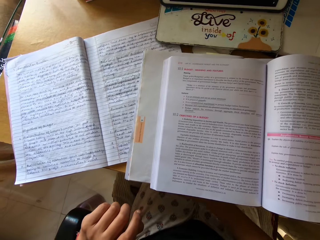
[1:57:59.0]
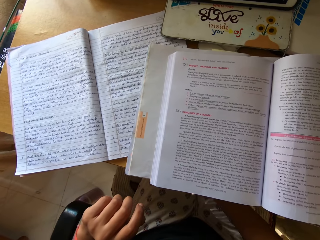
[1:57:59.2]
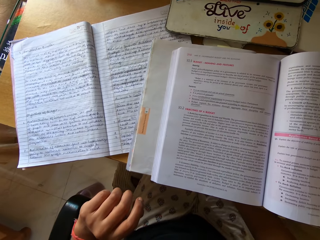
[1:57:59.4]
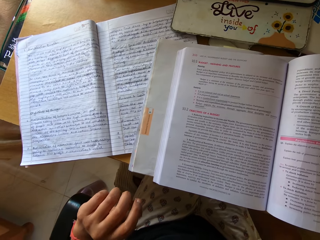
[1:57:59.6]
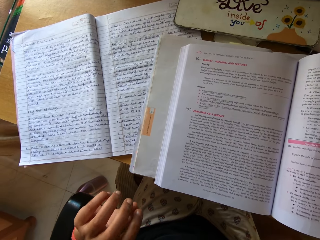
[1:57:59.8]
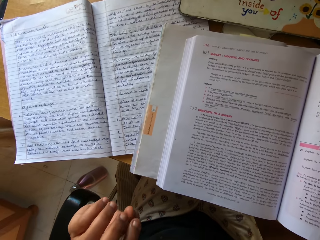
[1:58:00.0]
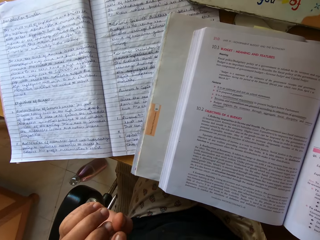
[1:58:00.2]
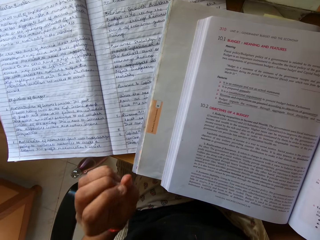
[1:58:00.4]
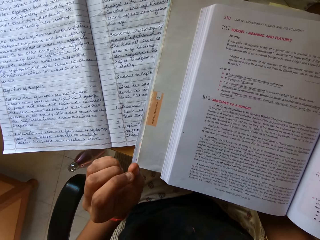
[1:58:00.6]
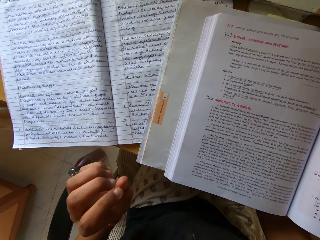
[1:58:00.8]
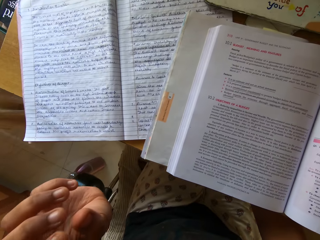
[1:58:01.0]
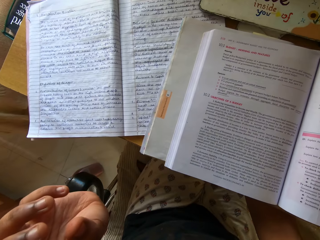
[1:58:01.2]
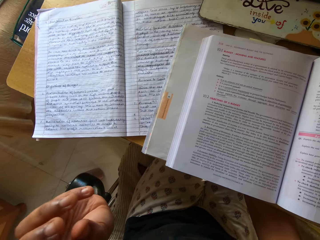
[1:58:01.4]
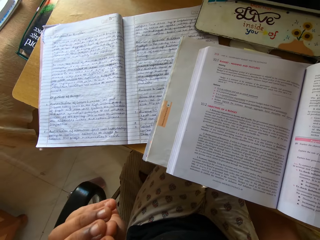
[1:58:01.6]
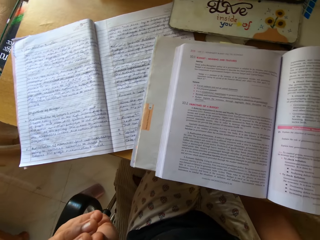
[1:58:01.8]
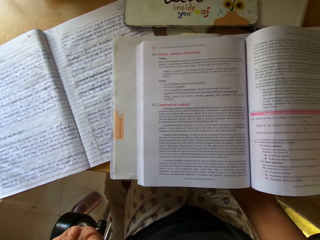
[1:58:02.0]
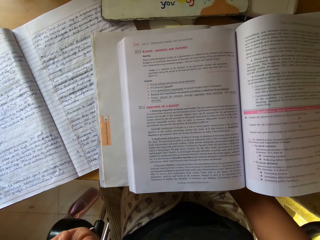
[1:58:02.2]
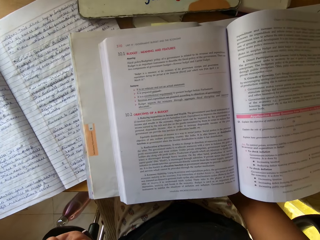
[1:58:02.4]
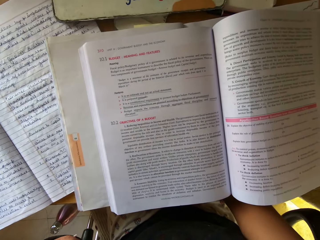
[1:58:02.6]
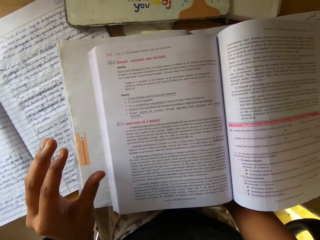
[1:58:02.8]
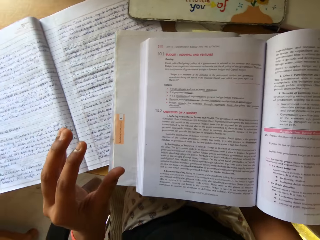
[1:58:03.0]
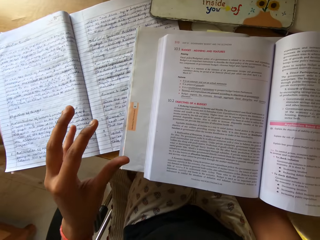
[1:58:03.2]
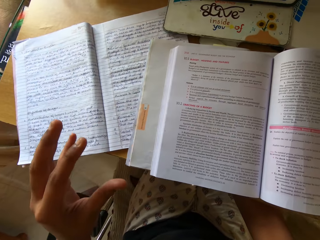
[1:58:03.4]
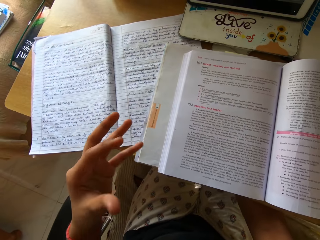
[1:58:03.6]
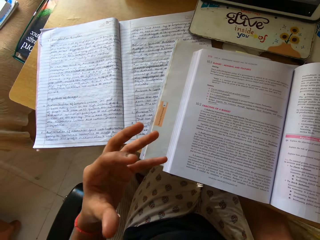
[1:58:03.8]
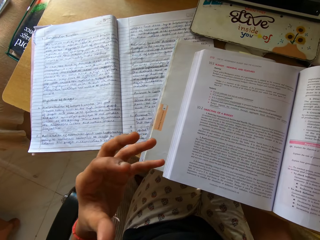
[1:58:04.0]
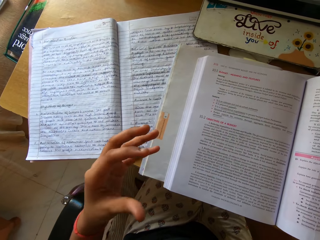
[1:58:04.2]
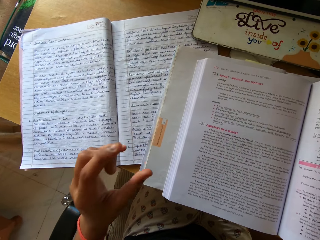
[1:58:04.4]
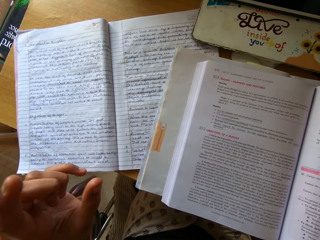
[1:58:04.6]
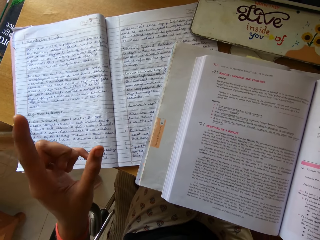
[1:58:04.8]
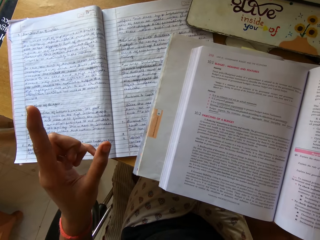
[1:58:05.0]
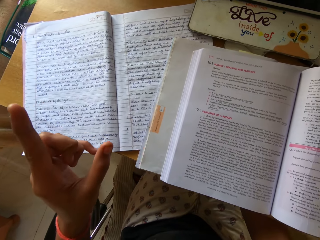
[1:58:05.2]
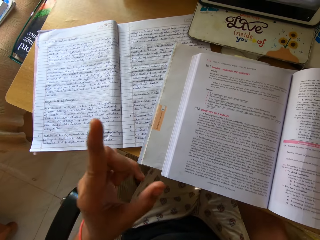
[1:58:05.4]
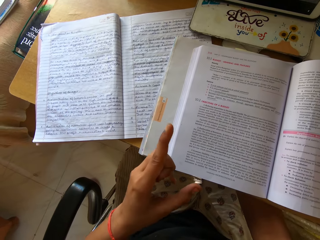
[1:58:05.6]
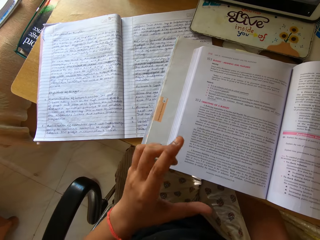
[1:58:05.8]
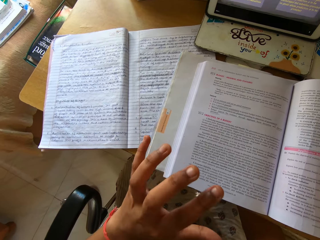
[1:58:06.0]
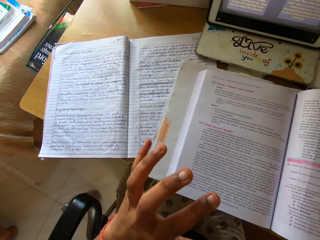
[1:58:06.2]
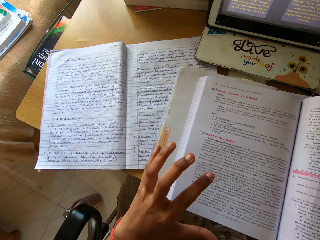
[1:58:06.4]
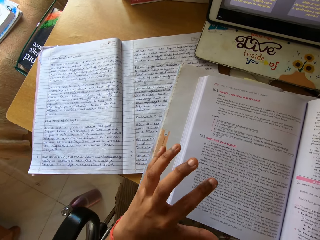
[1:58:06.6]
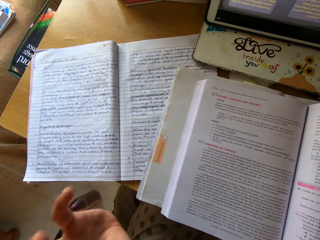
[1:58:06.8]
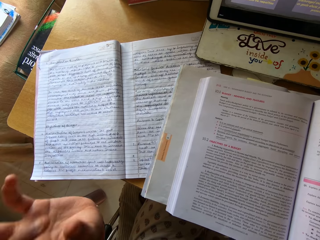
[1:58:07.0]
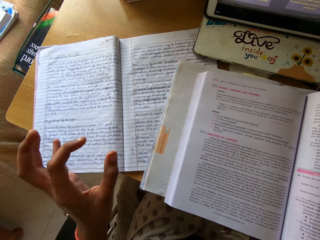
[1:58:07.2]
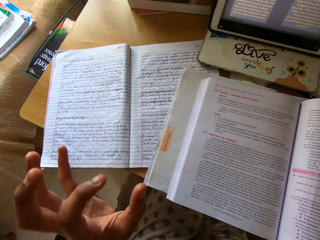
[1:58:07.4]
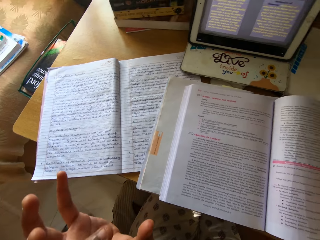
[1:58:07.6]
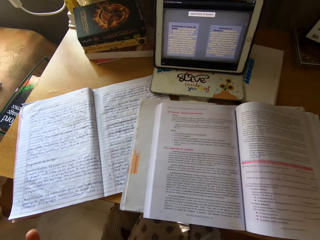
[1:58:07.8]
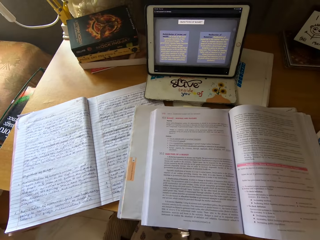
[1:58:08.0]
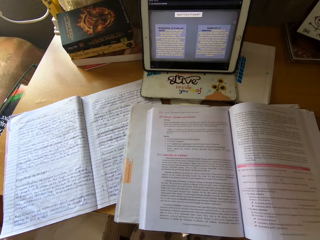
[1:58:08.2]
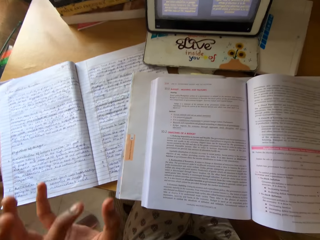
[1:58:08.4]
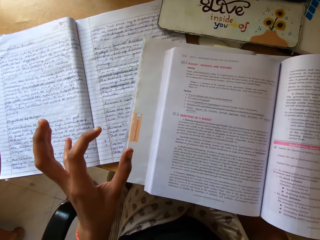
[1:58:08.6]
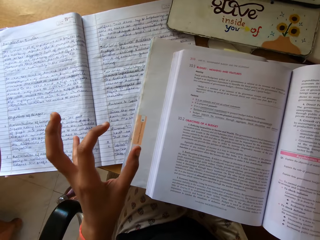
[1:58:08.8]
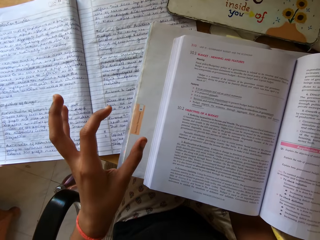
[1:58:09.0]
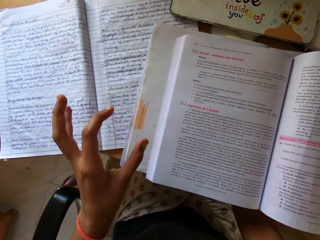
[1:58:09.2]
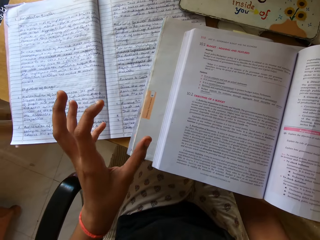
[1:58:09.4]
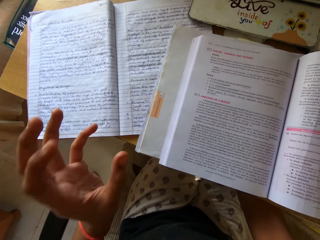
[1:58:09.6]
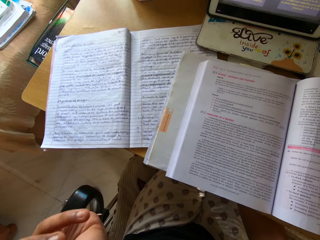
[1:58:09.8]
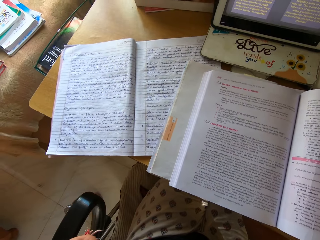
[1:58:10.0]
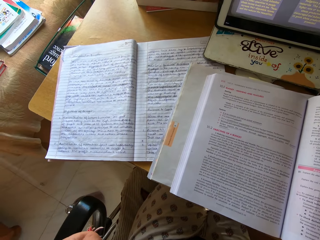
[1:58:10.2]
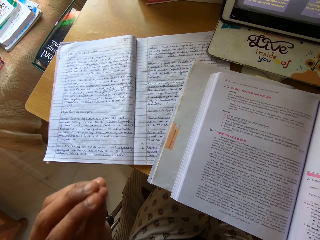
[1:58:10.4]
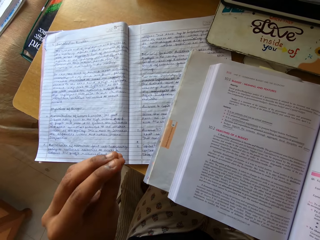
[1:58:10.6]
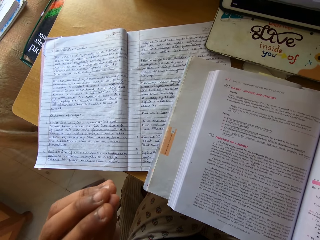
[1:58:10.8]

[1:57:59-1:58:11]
The camera wearer releases the book. They read notes from the book. They signal with the left hand. They move a hand. They read notes from the book.

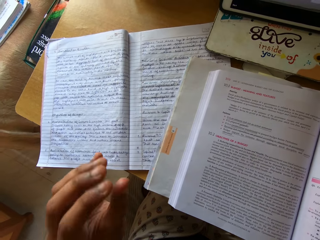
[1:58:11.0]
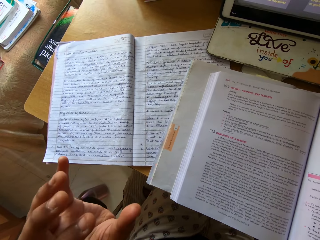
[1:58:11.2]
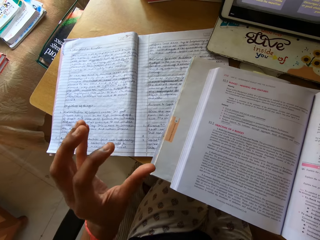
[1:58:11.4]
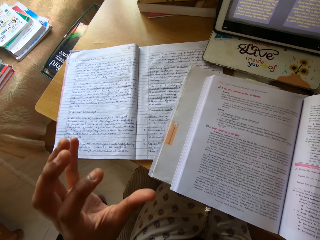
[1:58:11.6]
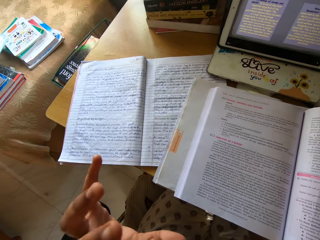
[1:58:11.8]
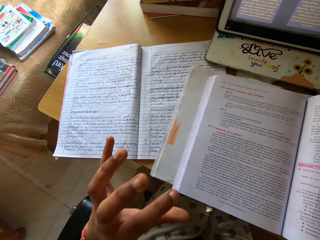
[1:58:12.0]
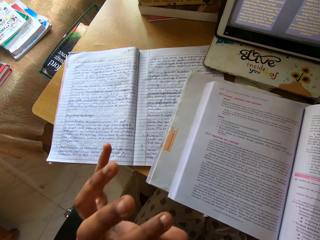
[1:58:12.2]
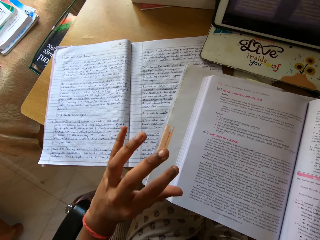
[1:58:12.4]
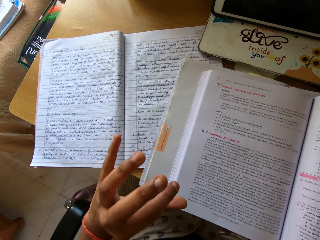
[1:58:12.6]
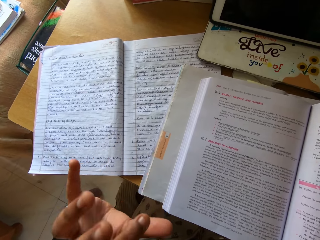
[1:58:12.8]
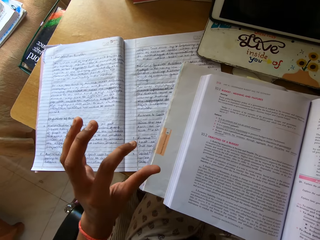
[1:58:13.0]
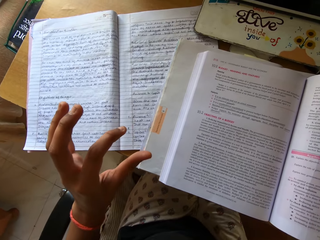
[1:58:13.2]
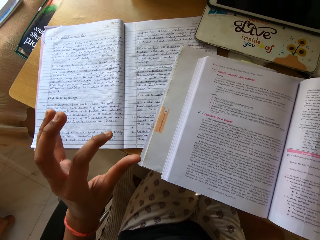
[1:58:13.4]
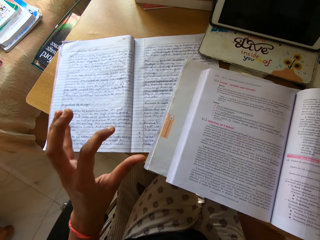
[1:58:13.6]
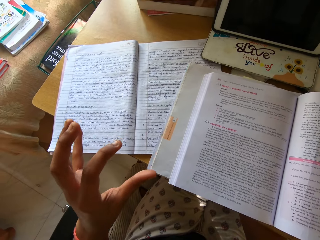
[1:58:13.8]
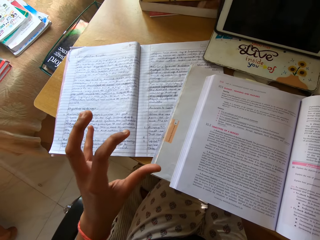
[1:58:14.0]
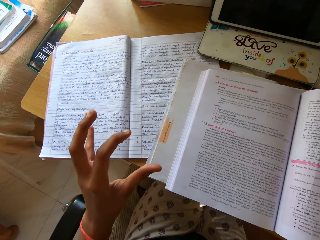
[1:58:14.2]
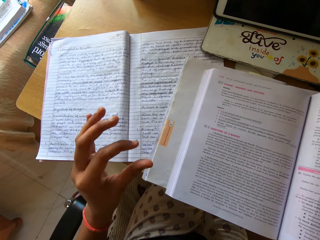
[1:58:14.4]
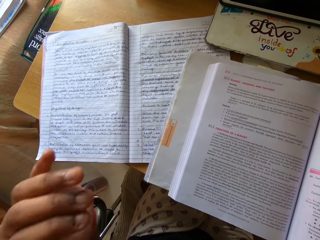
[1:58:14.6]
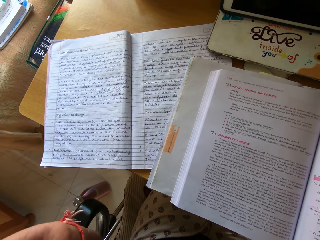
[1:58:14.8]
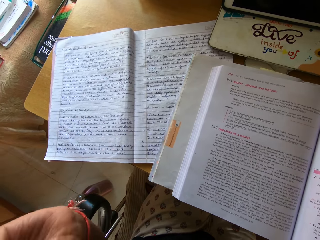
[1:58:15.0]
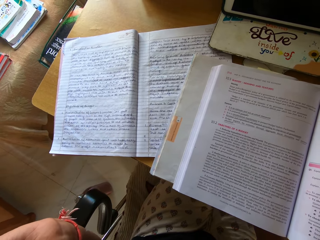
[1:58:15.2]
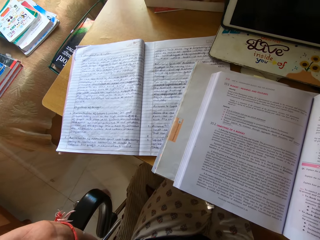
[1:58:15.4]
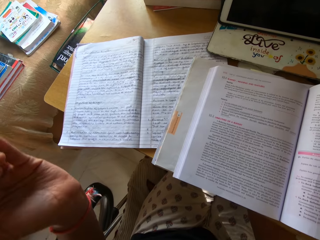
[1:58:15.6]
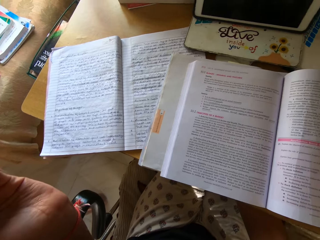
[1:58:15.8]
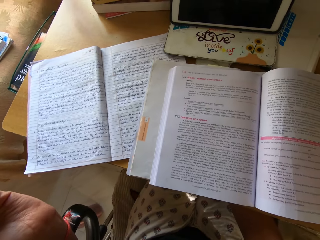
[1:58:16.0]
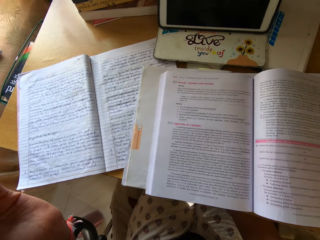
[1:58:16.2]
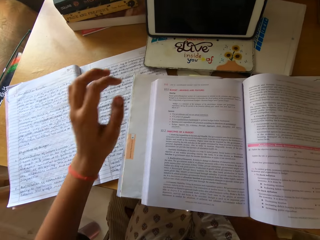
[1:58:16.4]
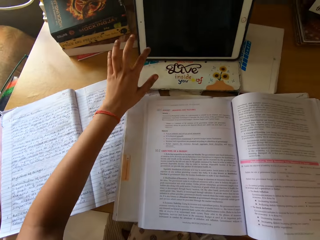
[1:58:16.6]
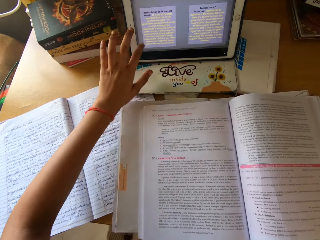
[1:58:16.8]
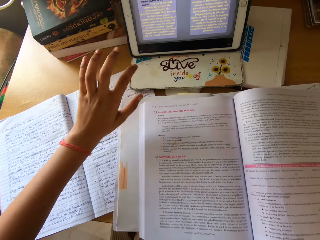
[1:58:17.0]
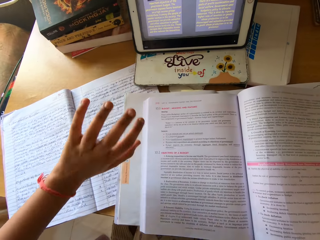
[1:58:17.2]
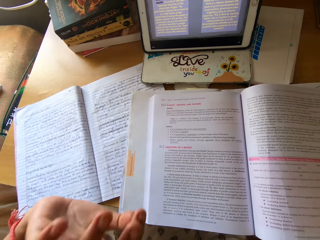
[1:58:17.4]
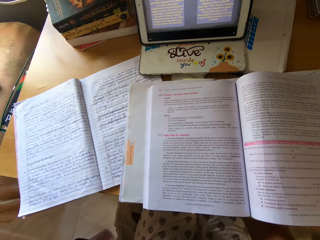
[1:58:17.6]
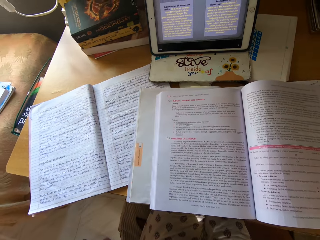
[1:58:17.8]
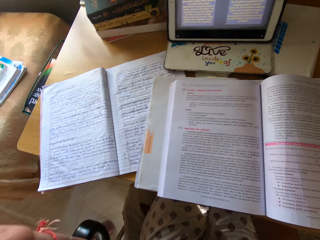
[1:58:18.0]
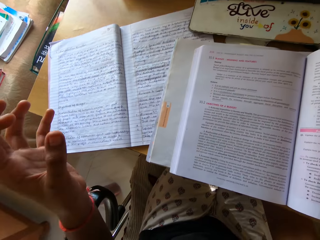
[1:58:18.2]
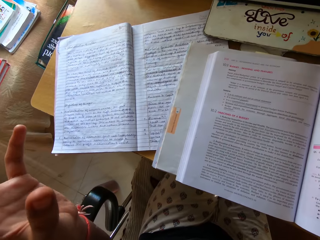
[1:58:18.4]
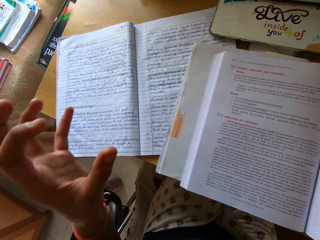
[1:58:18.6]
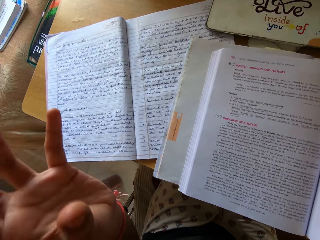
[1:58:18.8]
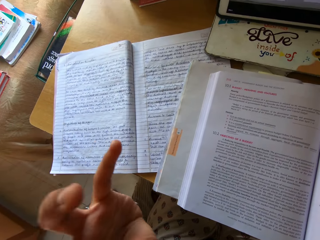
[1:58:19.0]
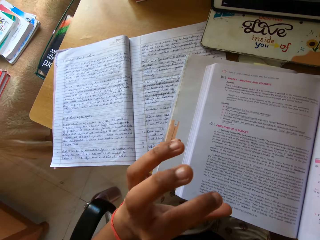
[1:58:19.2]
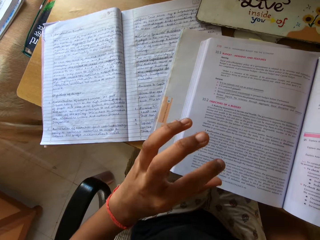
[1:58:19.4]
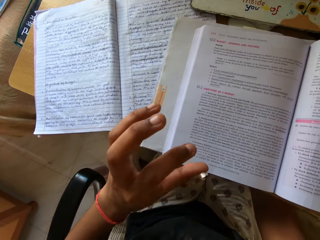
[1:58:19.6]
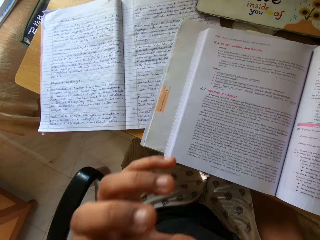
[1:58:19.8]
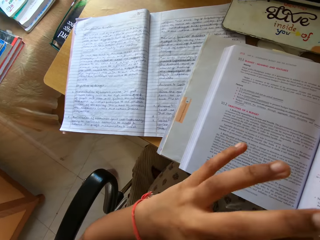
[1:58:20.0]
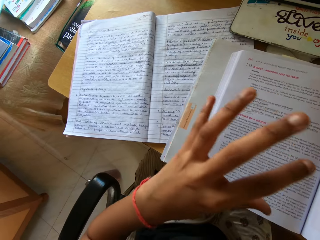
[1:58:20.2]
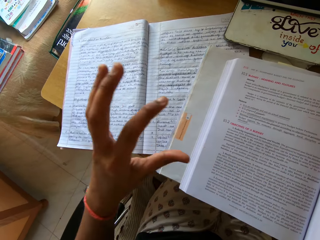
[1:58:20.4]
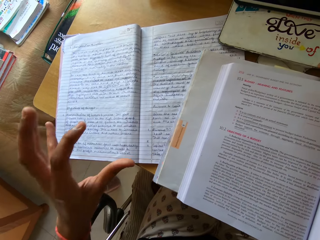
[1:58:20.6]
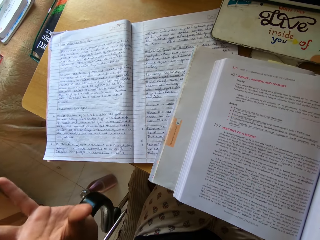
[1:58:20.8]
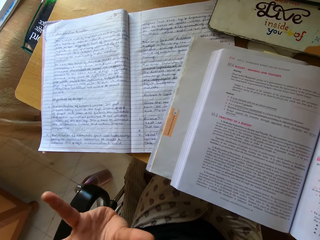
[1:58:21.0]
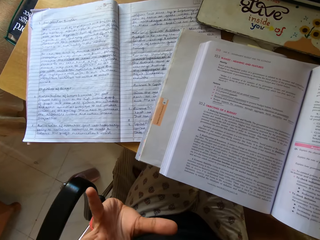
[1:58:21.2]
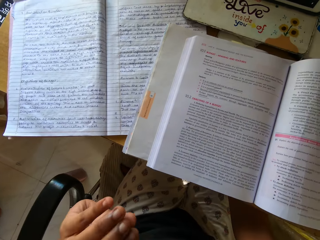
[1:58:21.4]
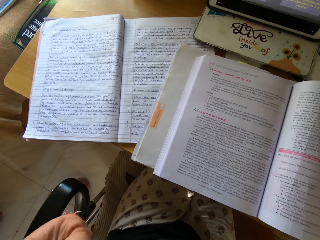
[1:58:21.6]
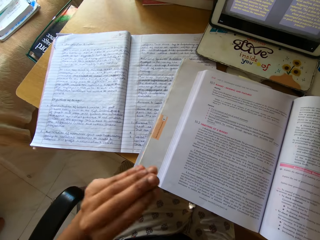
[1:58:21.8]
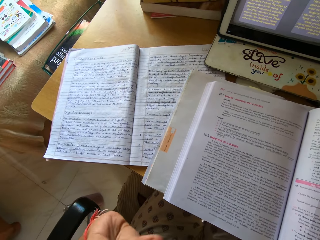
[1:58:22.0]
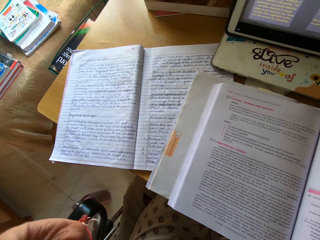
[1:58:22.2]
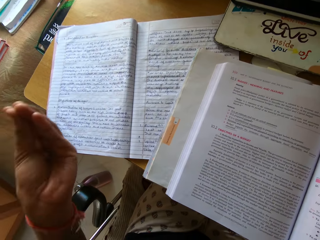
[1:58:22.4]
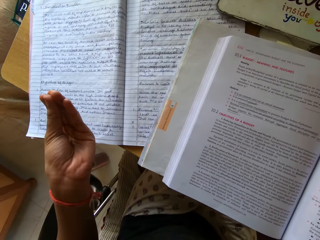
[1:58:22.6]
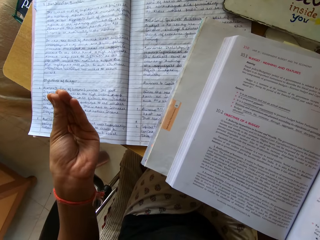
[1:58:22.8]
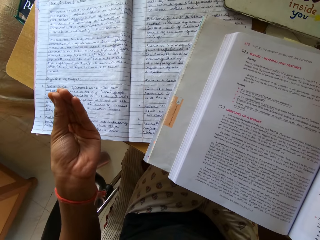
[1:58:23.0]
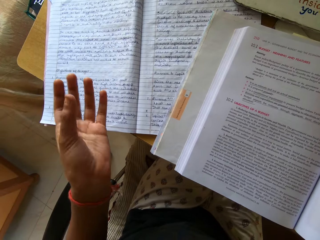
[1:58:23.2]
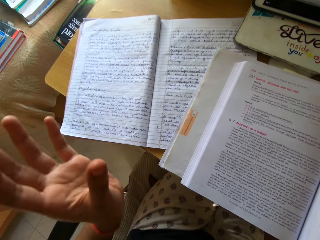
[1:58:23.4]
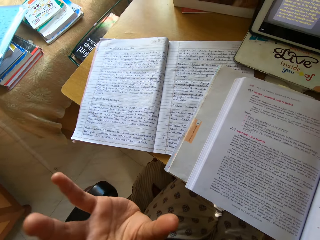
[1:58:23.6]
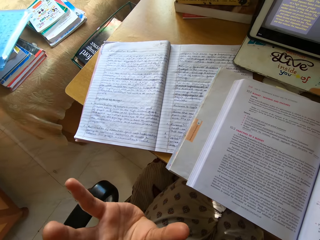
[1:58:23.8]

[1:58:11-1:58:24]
The camera wearer touches the iPad. They click the laptop. They signal with the left hand. They read notes from a book.
